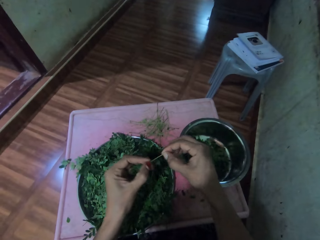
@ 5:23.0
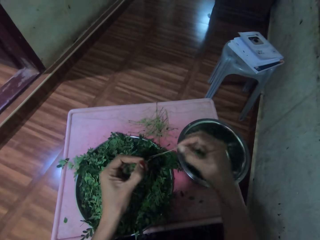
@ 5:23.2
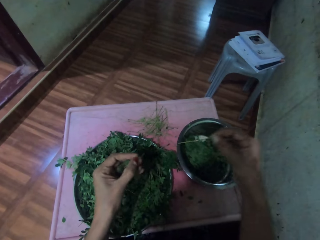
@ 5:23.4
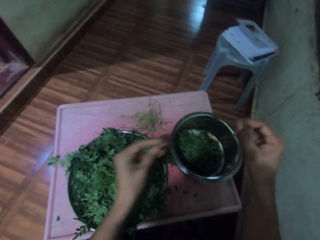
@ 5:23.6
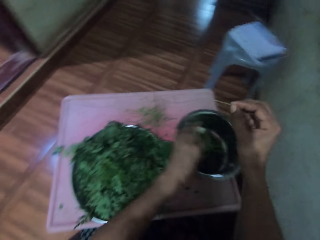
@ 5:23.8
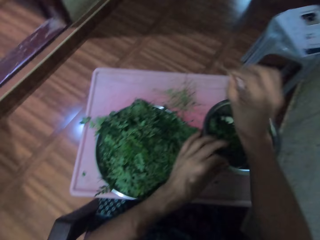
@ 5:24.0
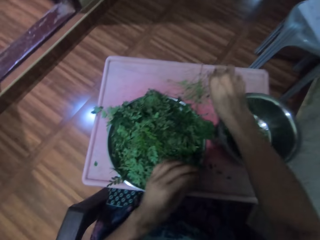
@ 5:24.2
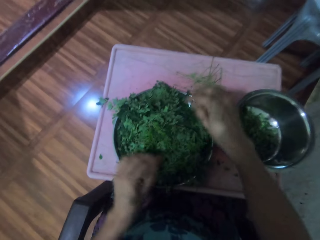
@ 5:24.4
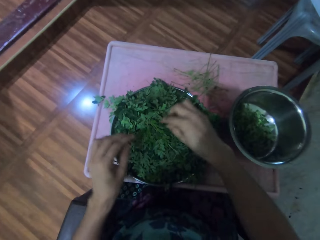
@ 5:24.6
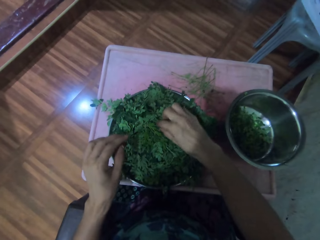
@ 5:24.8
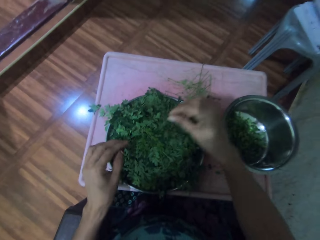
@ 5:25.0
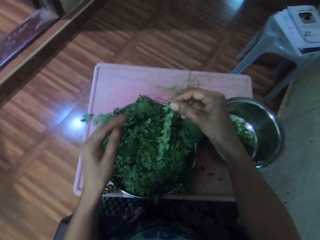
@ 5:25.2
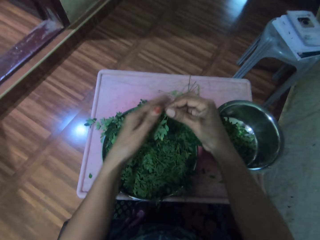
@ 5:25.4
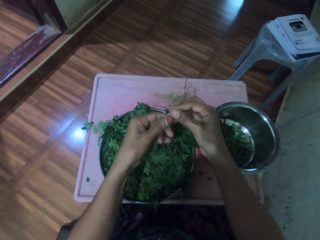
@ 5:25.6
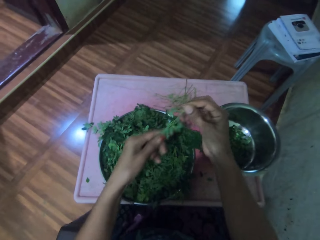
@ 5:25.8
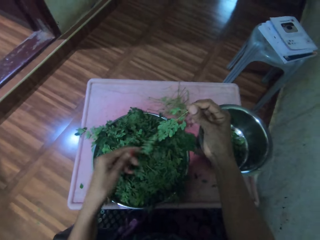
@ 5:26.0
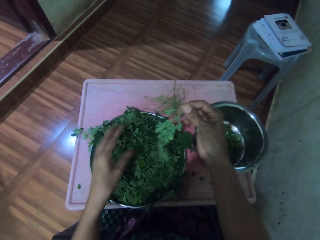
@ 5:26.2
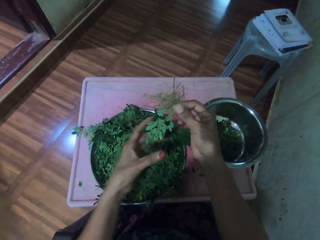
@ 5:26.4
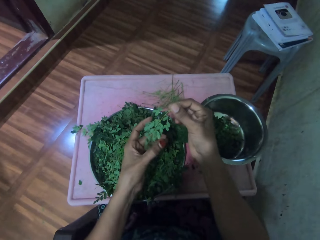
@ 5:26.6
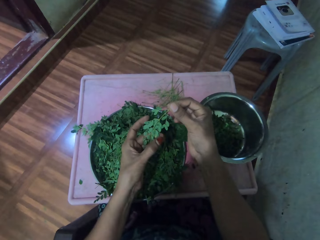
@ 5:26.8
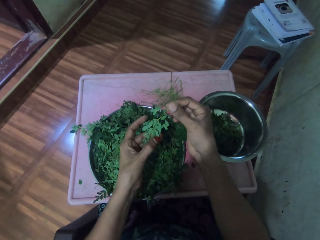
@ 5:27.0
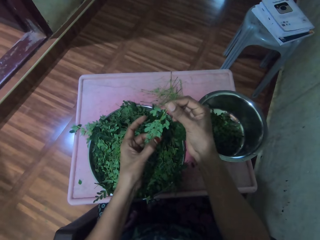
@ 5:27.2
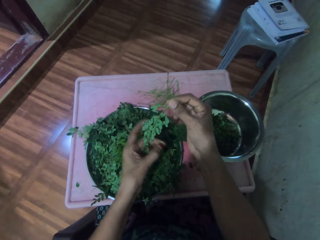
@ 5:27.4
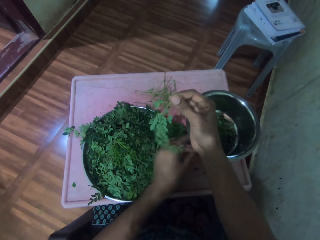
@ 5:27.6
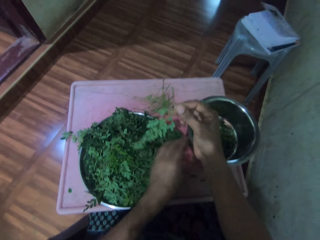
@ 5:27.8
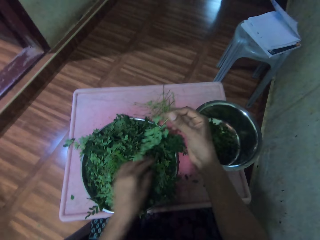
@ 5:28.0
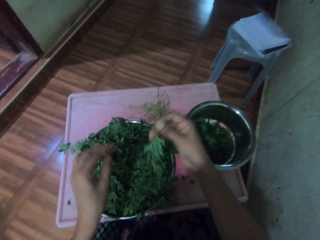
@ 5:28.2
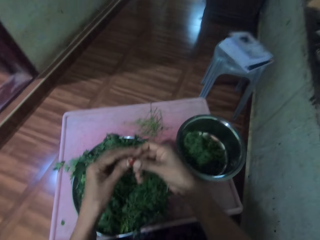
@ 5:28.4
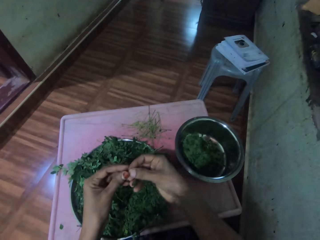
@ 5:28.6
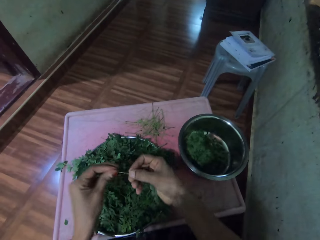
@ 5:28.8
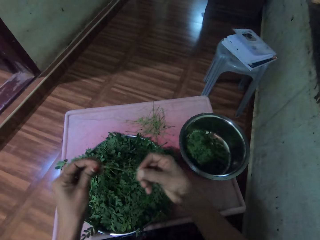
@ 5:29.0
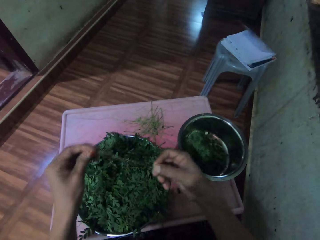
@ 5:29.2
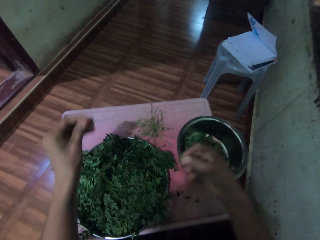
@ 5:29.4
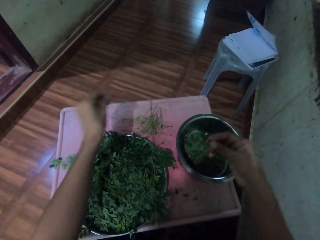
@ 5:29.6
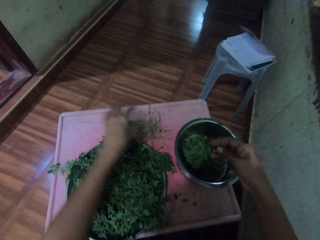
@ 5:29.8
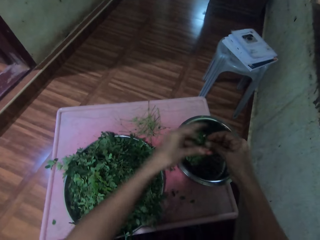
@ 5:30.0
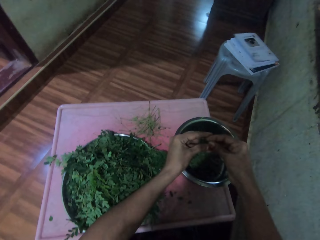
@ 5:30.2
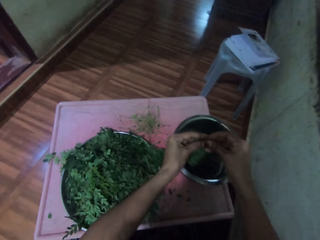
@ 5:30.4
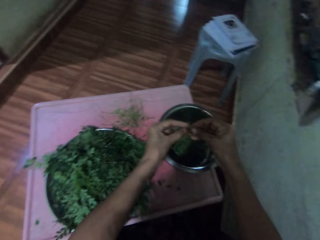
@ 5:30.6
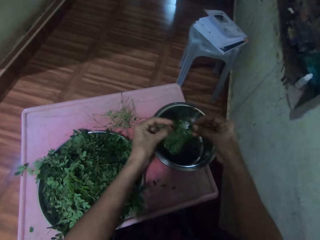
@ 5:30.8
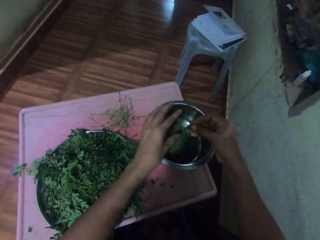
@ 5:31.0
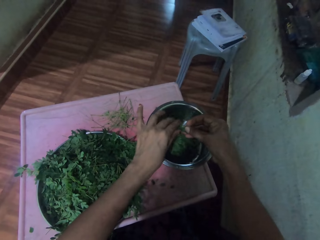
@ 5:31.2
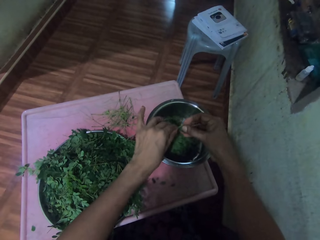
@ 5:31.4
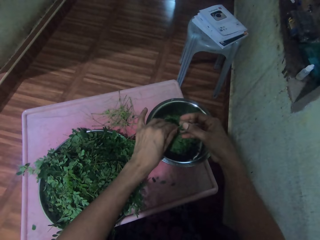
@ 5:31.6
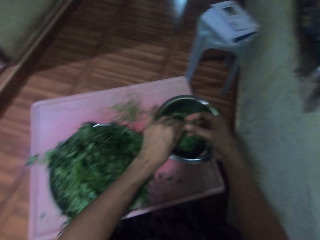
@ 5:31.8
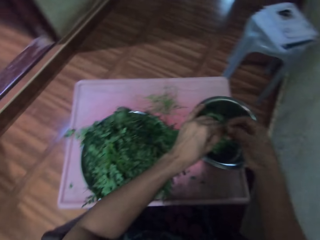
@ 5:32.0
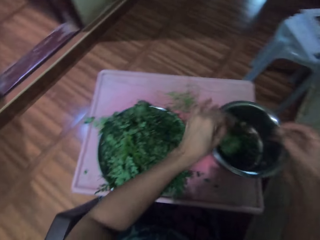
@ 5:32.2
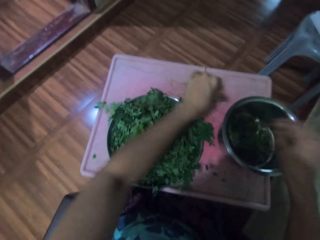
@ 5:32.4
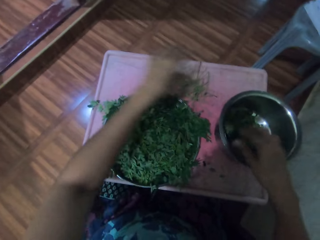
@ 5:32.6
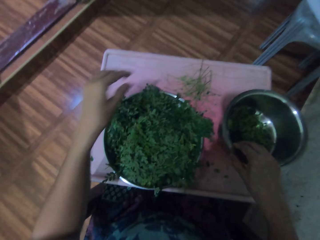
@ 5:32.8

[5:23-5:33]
The camera wearer plucks vegetables from the stalk or twig. They put the vegetables in the silver bowl. They drop the stalk on the table. They pick vegetables from the tray. They touch the vegetable twig. They look at the vegetables. They pluck vegetables from the stalk. They drop the stalk on the table. They touch the vegetable. They put the vegetables in the silver bowl.

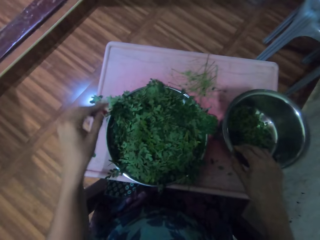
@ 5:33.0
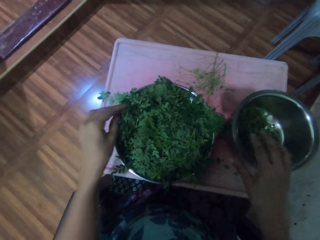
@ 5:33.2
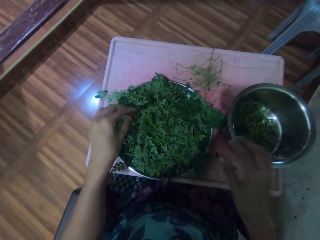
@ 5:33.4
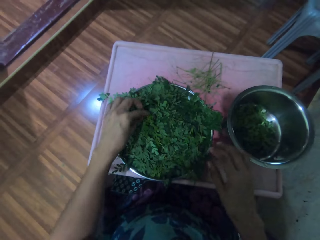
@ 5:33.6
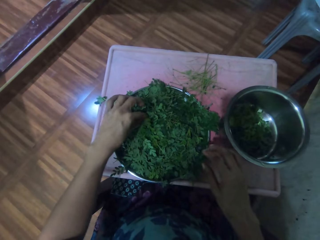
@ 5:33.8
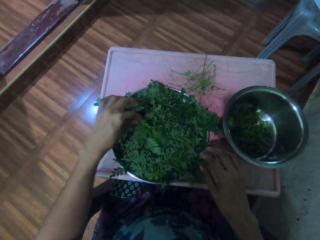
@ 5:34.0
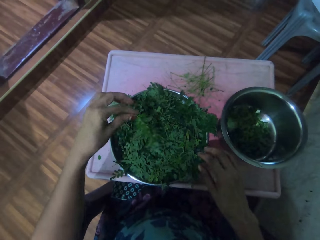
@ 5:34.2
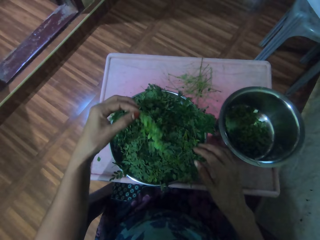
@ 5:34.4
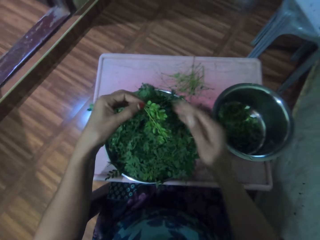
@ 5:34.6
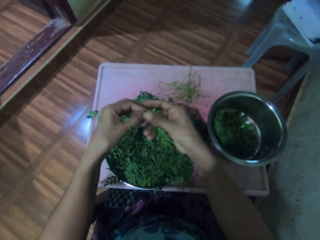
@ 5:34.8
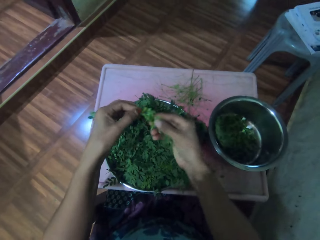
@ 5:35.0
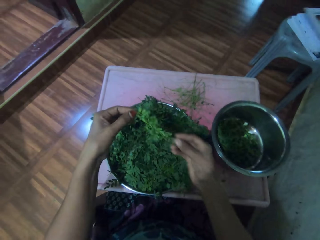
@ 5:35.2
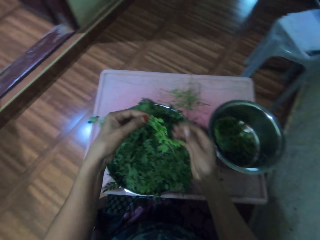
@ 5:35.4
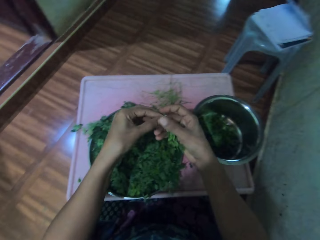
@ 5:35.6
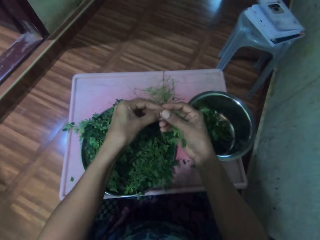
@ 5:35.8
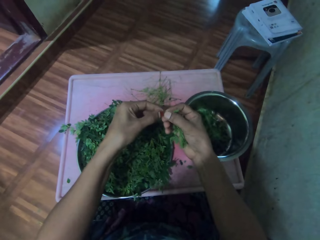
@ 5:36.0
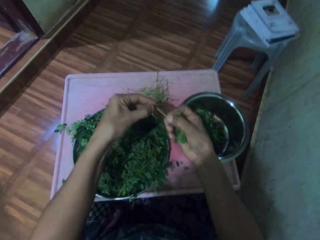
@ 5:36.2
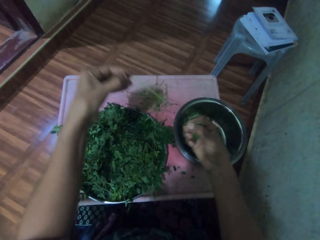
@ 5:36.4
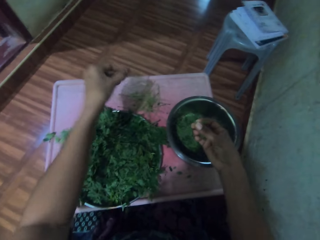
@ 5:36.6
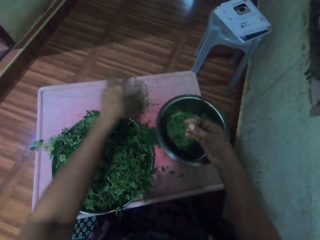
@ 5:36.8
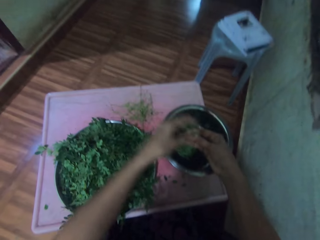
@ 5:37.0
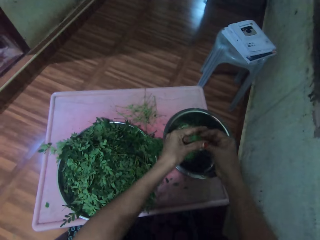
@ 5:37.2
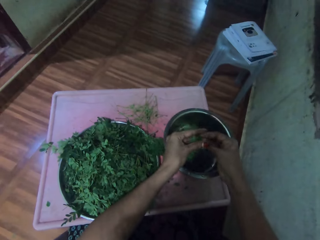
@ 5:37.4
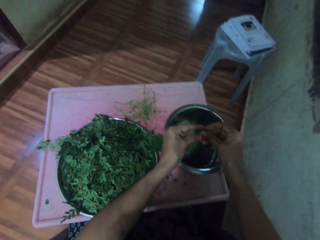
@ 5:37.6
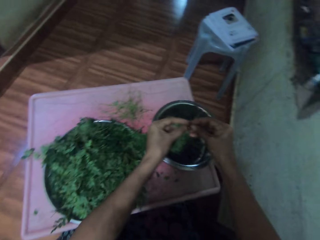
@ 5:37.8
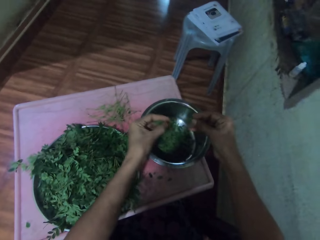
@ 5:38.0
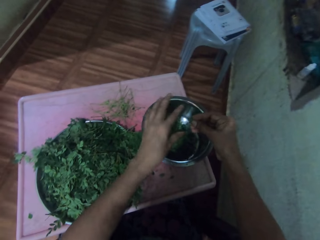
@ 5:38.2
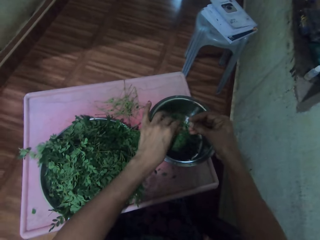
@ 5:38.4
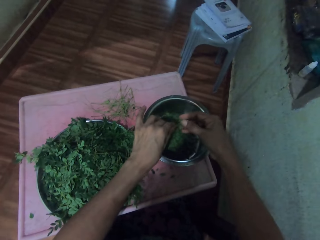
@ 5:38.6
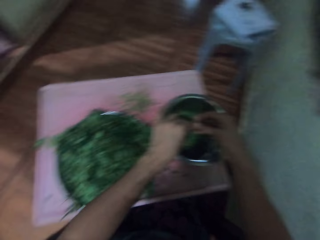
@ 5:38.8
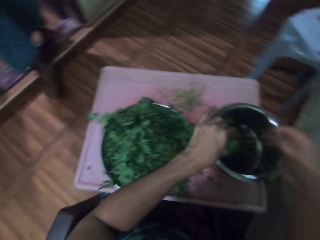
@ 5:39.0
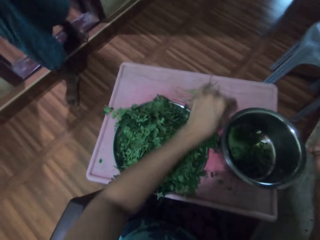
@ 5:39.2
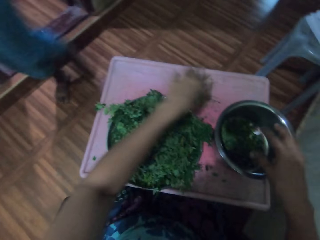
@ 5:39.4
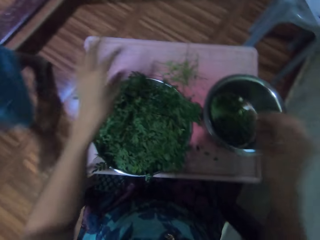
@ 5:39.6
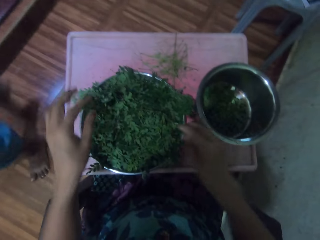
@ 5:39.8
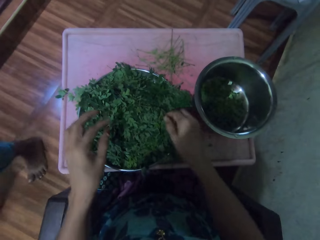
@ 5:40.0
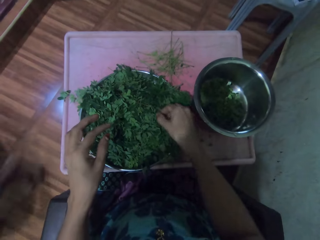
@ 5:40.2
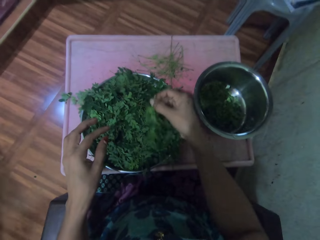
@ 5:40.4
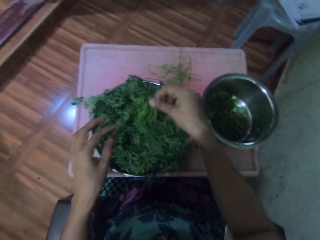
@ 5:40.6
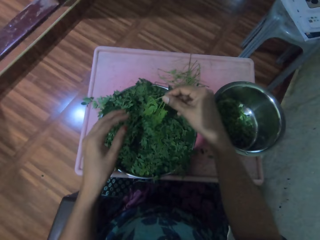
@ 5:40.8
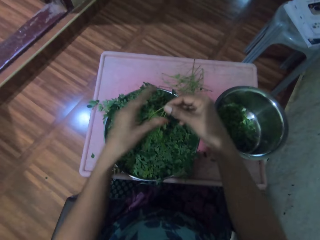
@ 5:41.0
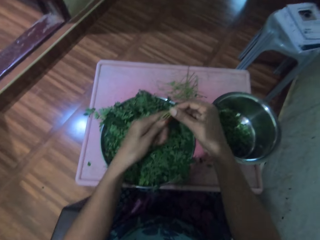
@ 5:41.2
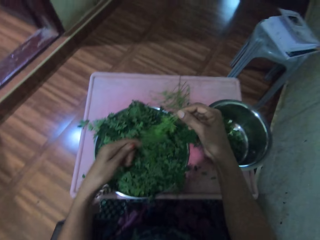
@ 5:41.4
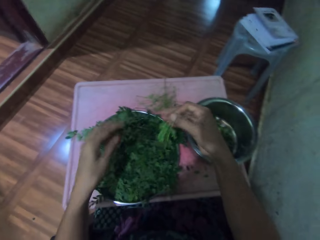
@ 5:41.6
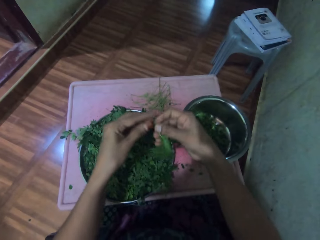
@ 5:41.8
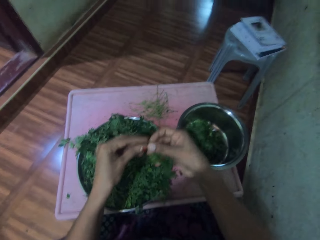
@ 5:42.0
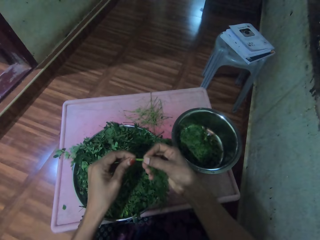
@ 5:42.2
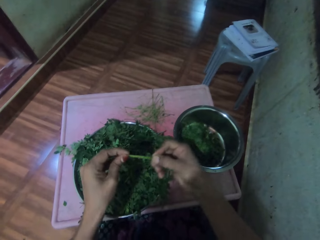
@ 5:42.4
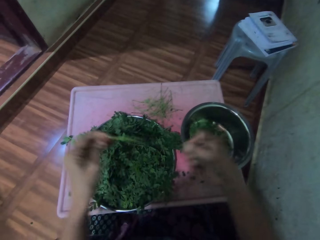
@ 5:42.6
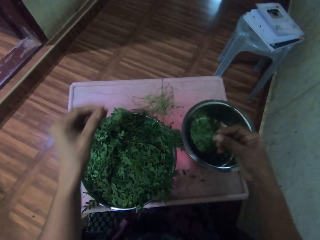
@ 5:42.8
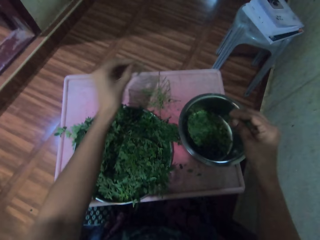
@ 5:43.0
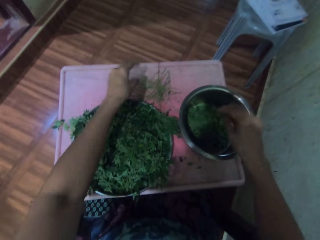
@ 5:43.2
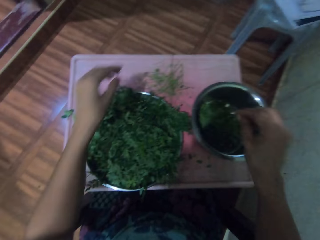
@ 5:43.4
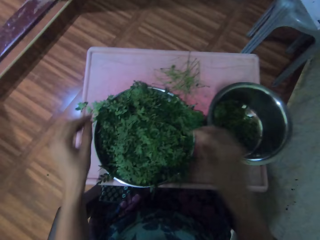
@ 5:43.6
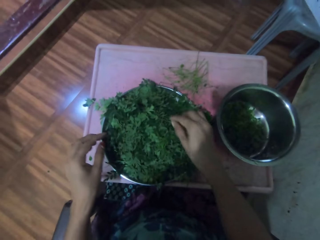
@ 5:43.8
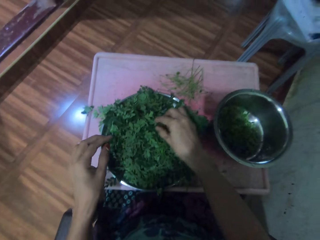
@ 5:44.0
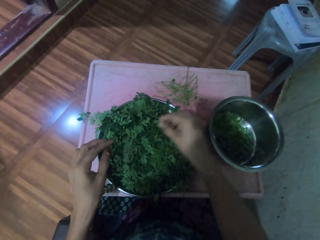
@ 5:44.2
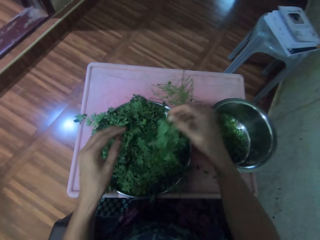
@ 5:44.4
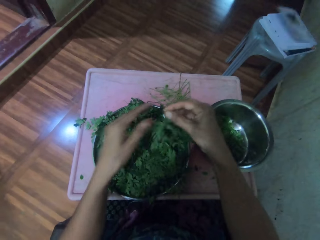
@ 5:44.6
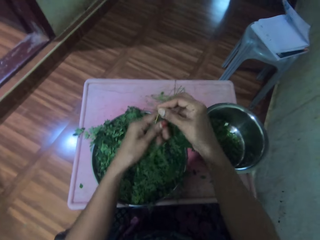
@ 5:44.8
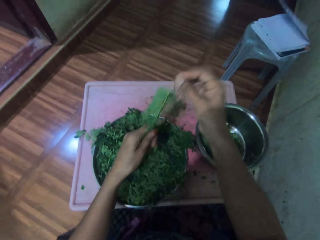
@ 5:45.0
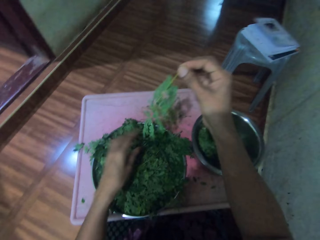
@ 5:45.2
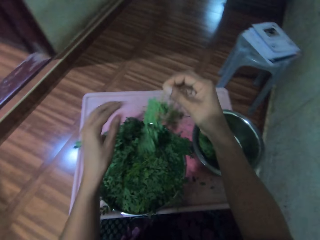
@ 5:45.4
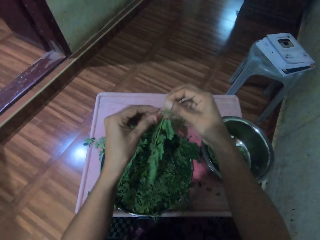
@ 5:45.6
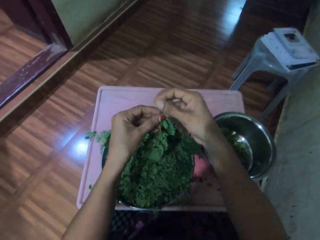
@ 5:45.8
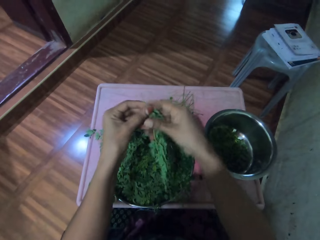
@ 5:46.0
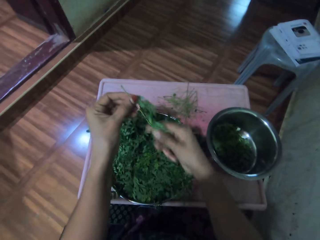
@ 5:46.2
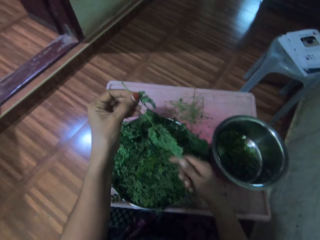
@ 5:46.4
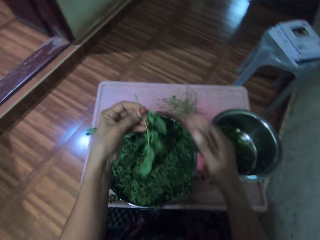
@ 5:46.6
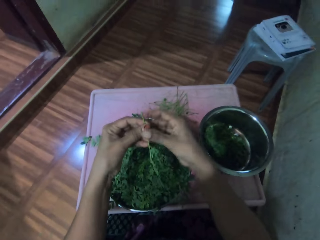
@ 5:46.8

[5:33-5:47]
The camera wearer pulls the silver bowl with the right hand. They pick a vegetable from the tray. They touch the vegetable twig. They pluck vegetables from the stalk or twig. They drop the stalk on the table. They touch the vegetable. They put the vegetables in the silver bowl. They pick a vegetable from the tray. They touch the vegetable twig. They pluck vegetables from the stalk. They put the vegetables in the silver bowl. They drop the stalk on the table. They pick a vegetable from the tray. They touch the vegetable twig. They look at the vegetable.
